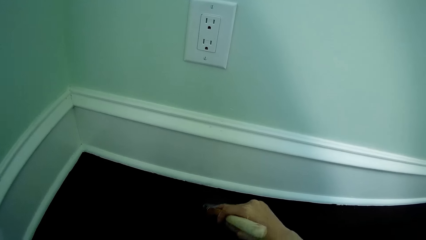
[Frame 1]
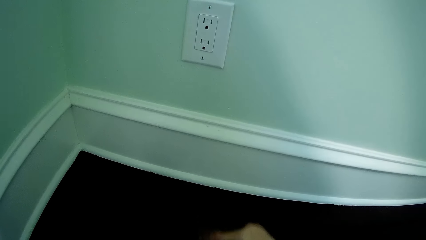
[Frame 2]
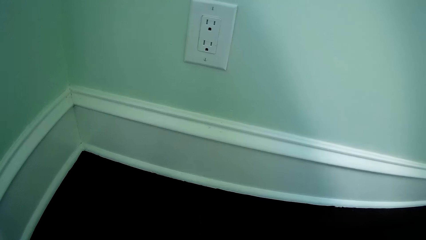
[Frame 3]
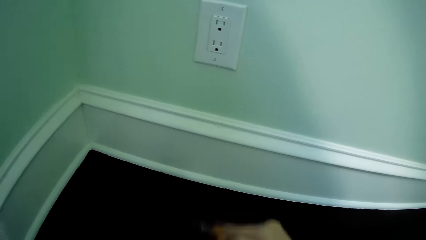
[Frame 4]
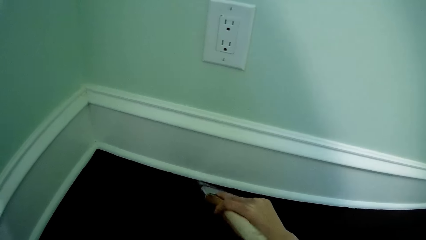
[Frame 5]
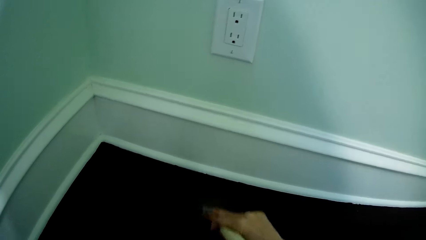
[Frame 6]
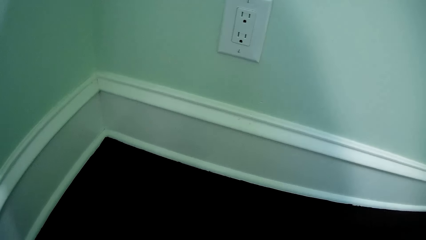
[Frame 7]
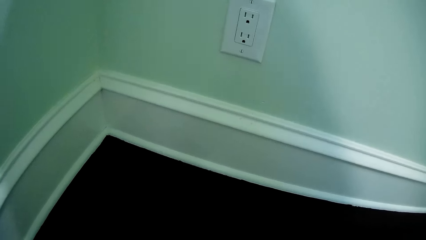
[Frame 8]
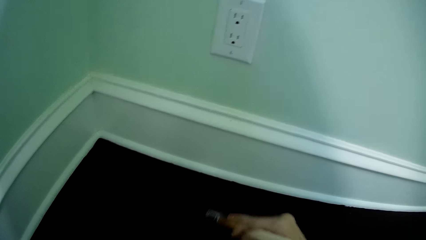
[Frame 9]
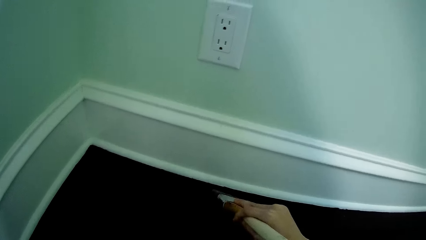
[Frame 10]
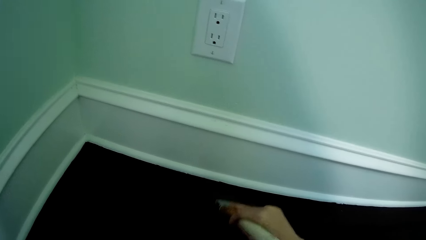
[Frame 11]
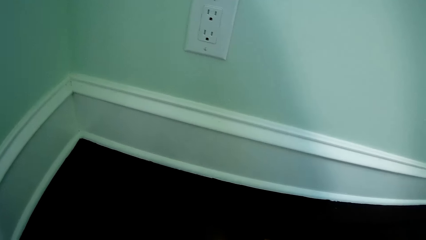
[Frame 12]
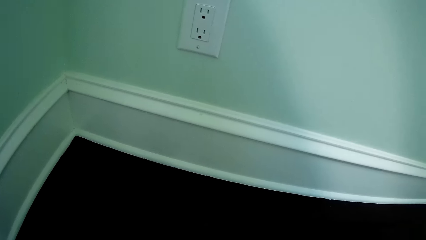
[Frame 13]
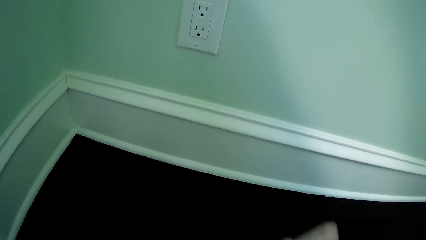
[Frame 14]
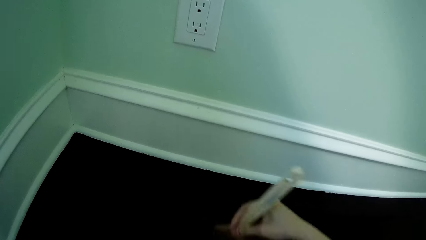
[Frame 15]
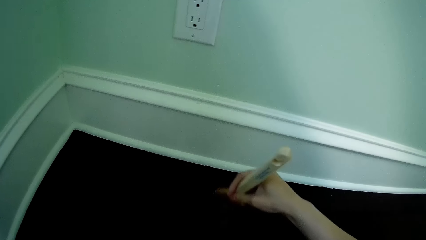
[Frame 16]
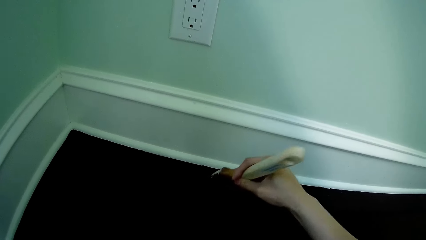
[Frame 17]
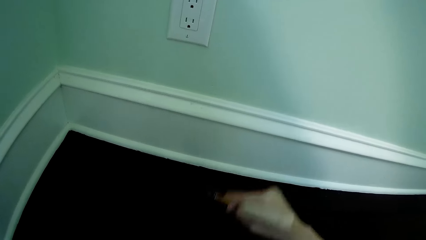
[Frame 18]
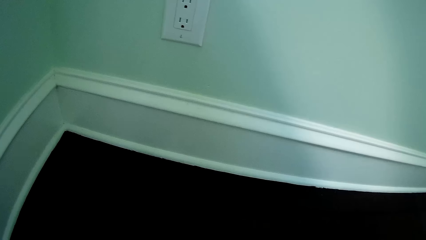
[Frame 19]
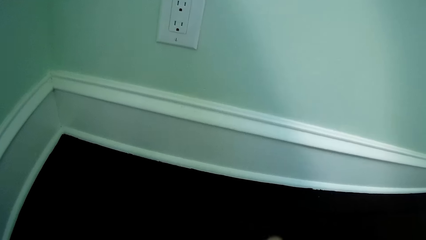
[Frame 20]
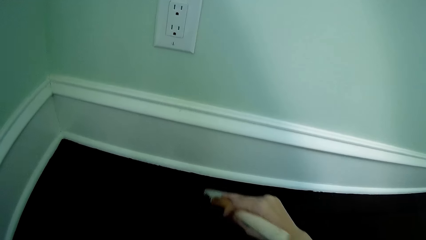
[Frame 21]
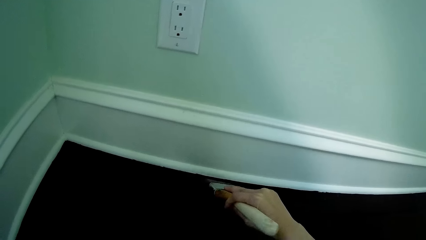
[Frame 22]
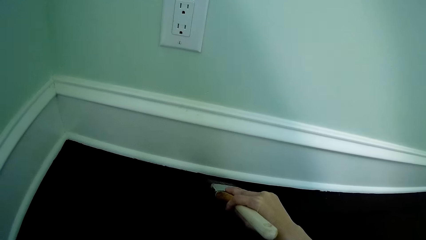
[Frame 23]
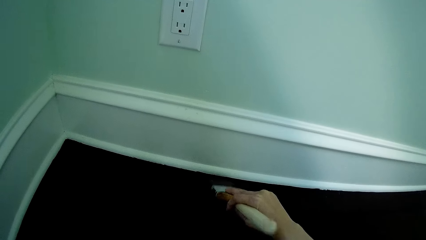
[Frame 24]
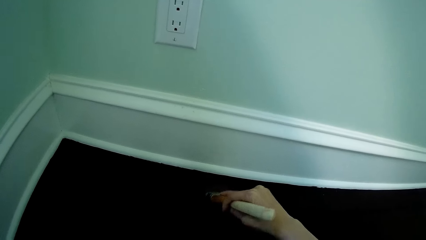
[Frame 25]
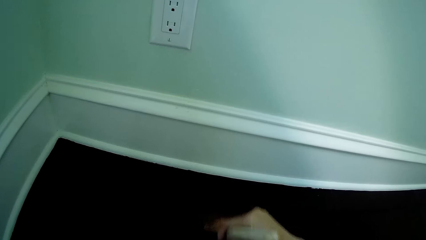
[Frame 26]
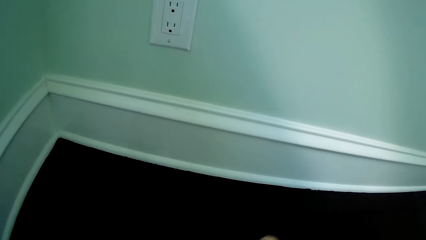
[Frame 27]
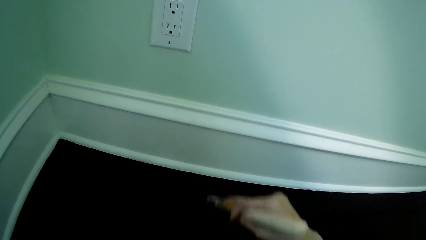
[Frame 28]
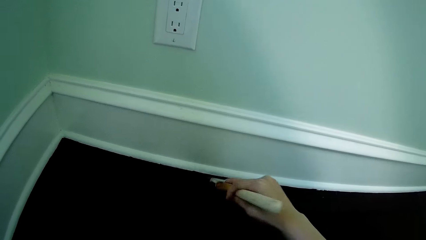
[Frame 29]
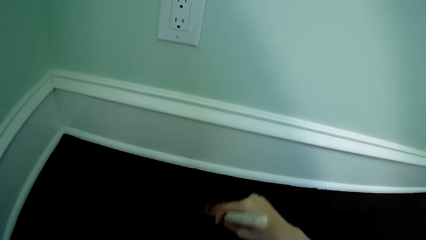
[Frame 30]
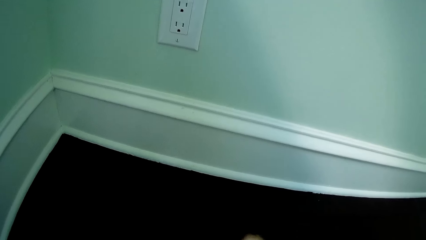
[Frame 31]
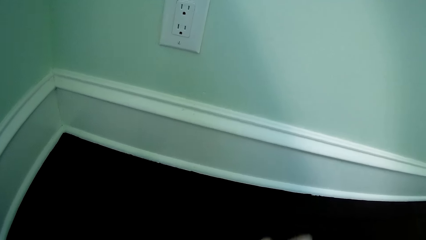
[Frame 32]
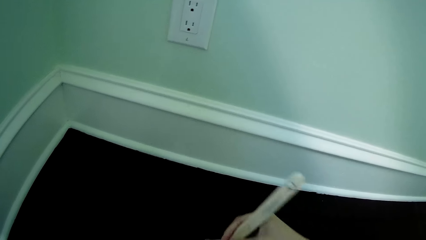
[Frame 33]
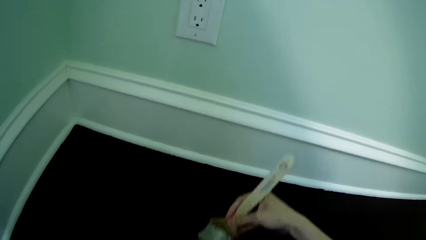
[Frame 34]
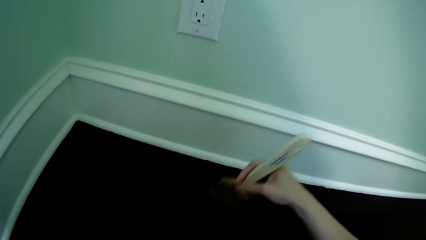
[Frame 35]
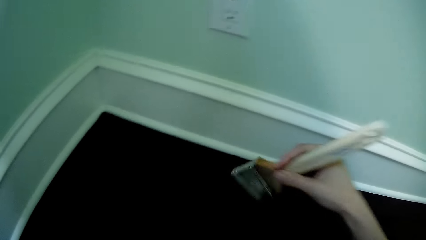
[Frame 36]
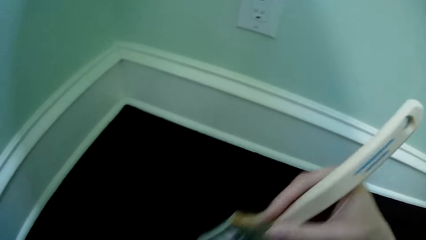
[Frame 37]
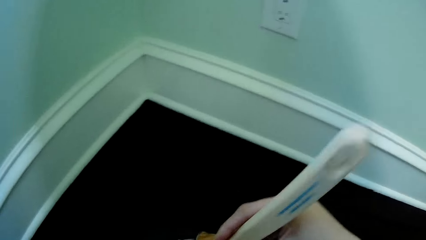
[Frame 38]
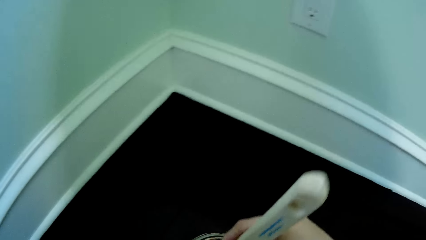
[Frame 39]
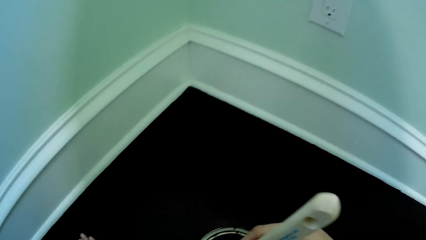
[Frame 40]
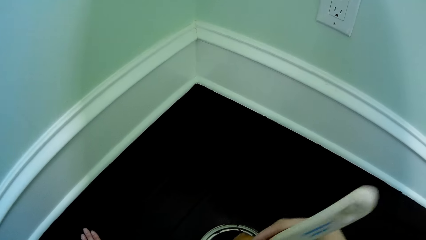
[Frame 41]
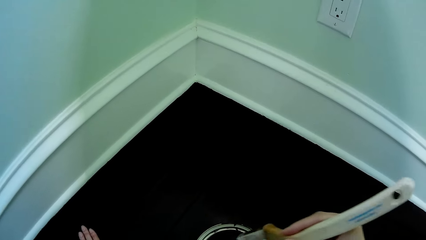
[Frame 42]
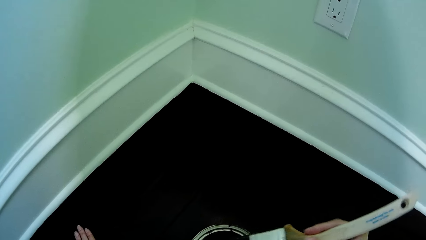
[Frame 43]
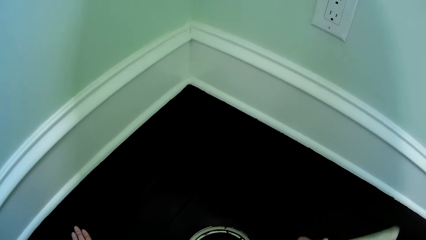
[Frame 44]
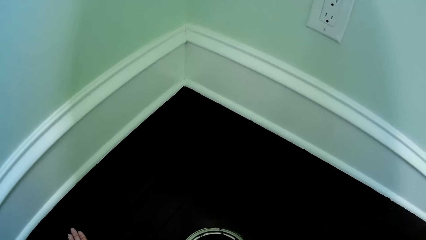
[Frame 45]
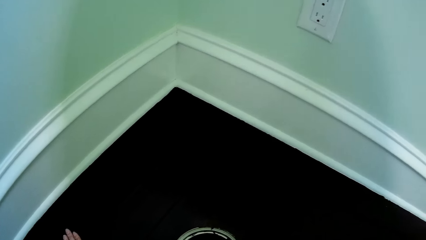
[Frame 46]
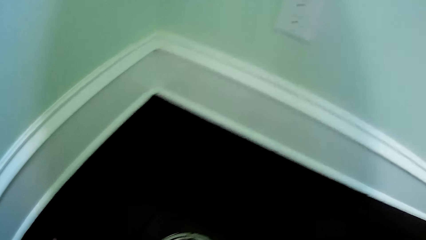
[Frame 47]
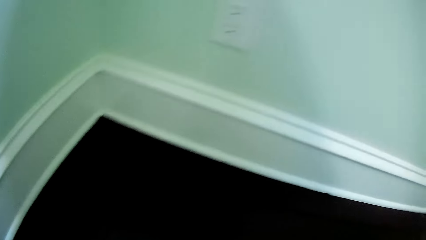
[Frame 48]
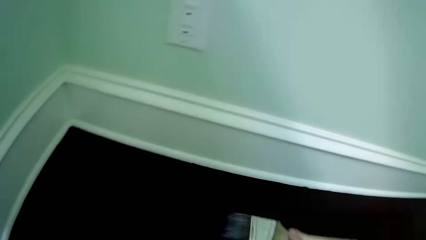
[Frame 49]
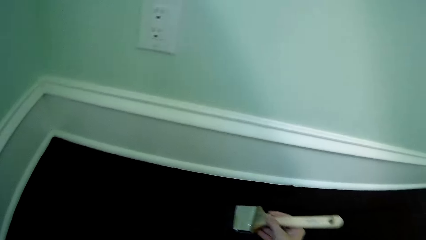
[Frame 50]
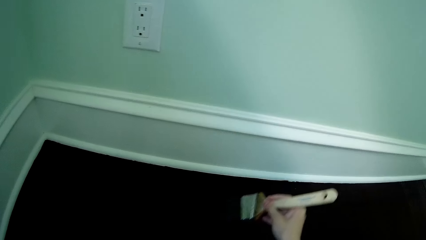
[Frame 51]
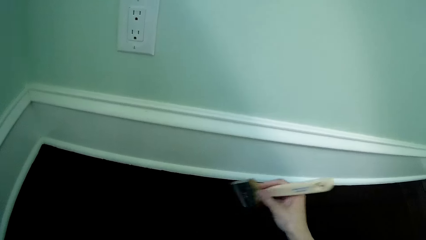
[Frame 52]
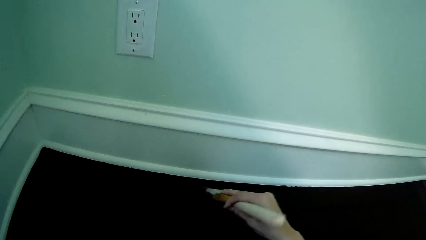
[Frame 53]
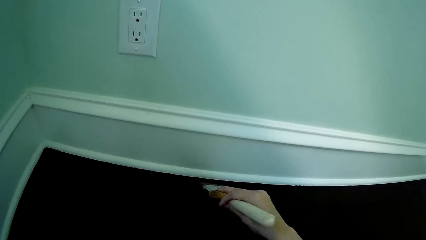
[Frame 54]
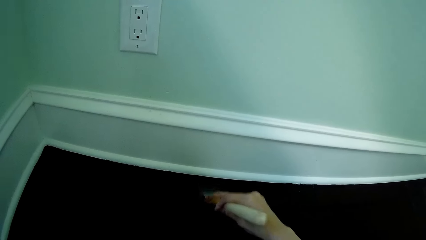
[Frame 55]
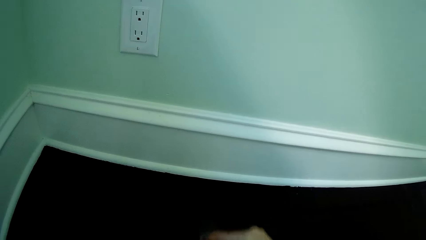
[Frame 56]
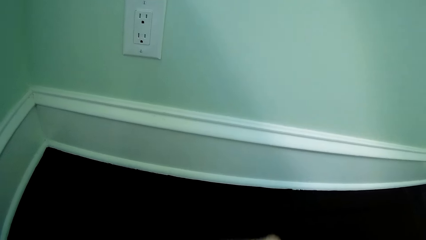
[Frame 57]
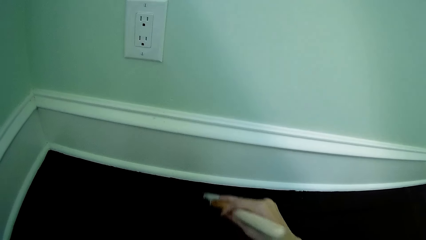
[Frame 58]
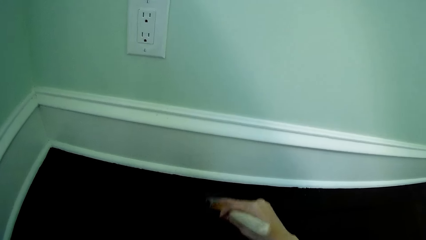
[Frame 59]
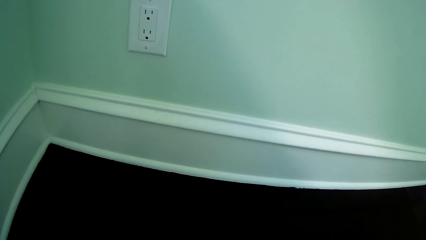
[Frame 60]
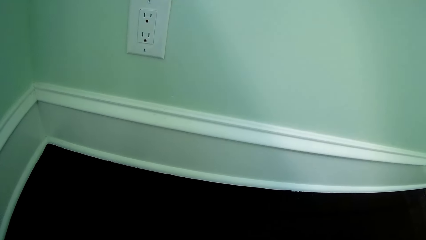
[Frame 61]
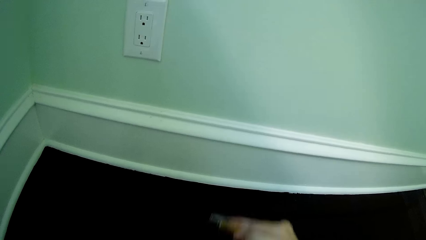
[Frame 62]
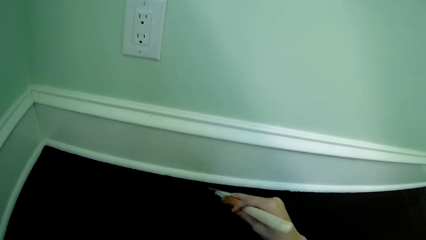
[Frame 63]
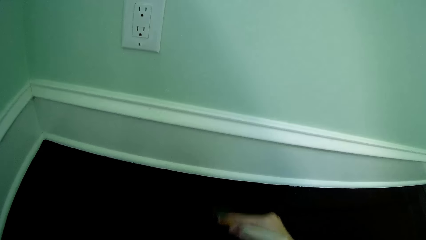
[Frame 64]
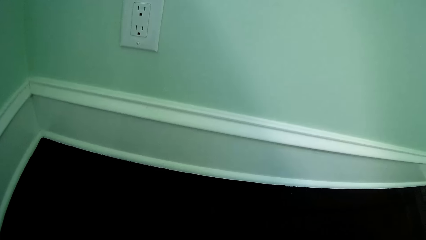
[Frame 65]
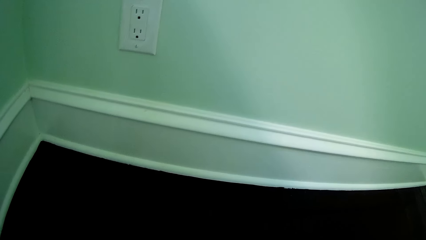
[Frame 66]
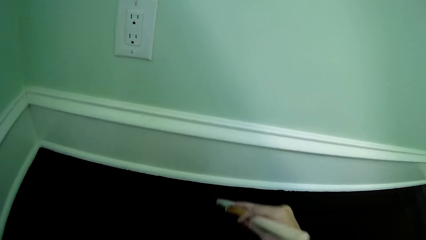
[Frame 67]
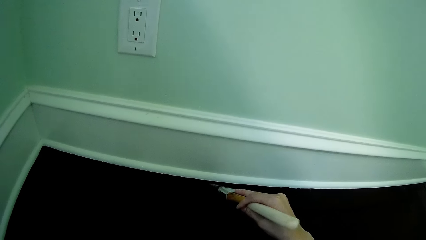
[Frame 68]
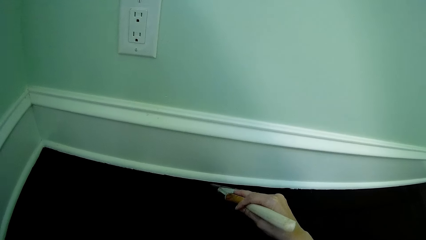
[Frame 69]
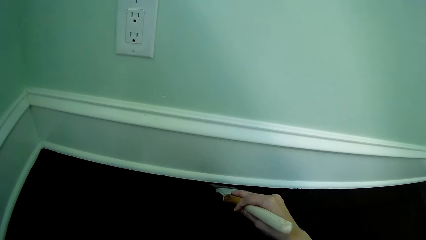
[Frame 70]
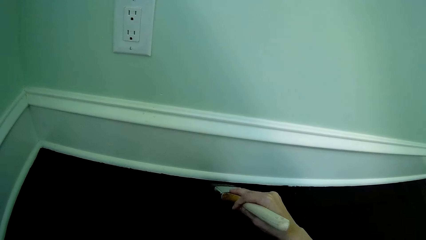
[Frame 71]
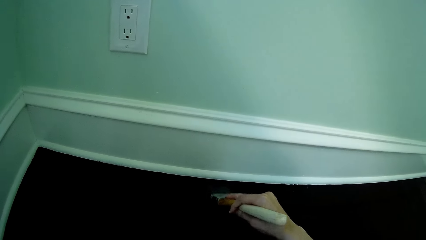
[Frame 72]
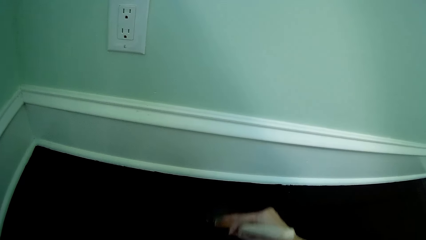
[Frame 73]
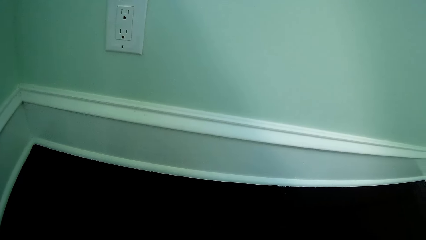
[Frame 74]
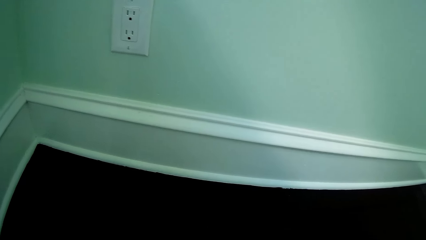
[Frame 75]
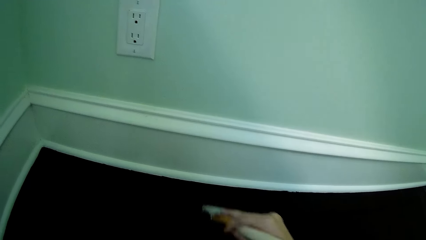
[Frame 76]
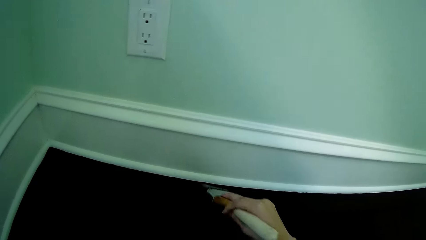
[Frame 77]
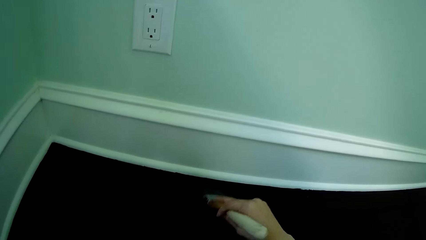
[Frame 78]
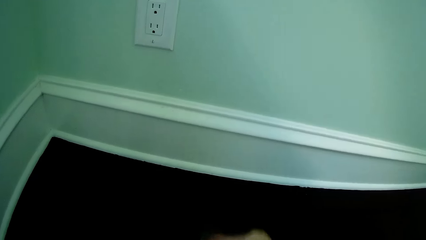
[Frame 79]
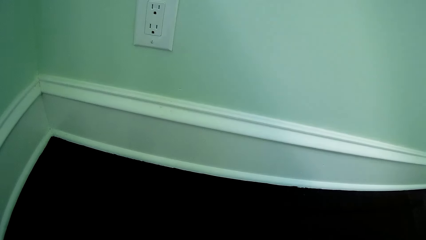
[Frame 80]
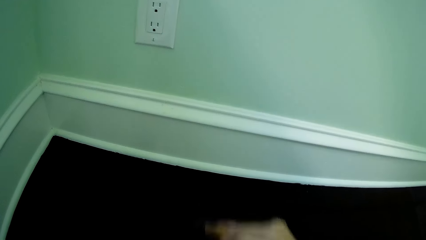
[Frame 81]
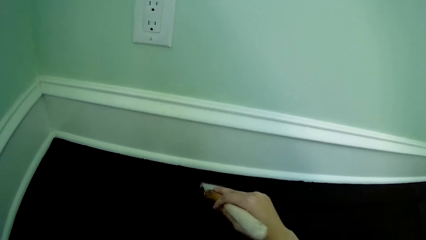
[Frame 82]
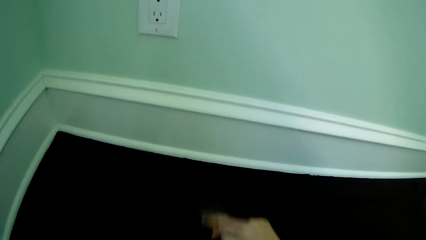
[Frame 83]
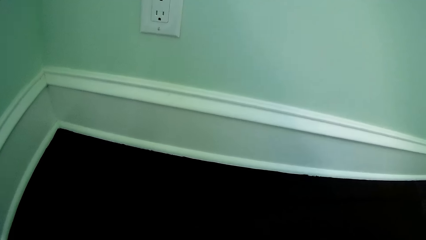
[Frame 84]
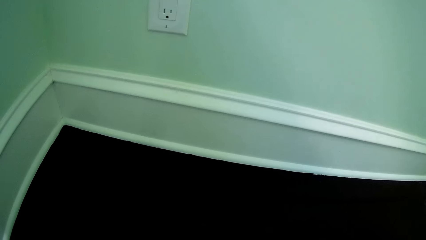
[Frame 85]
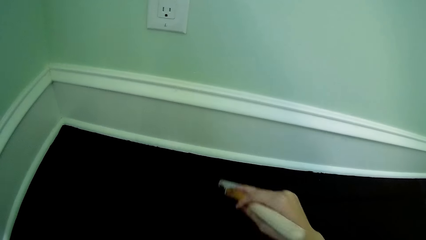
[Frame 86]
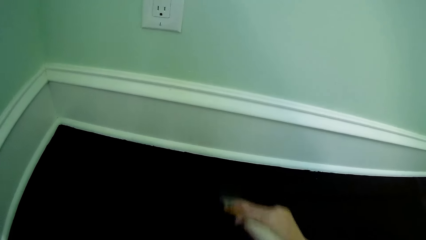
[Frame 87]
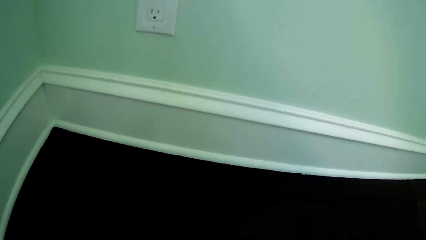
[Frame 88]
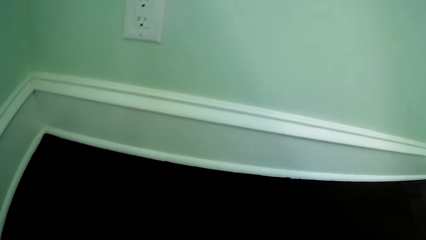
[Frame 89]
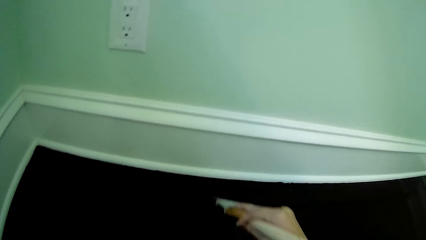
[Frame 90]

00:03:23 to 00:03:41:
The camera wearer dips the brush into the can of paint with his right hand. He paints the floor with the brush in his right hand.
